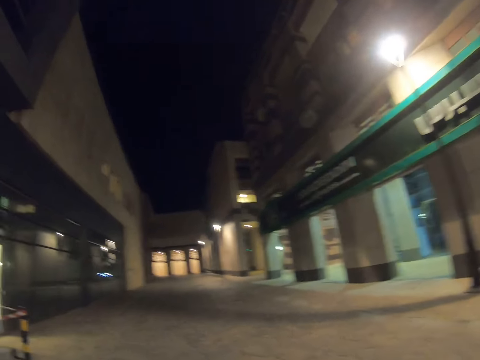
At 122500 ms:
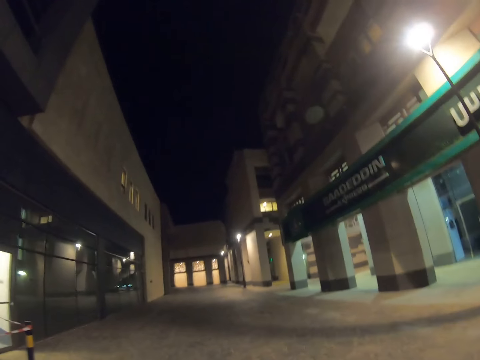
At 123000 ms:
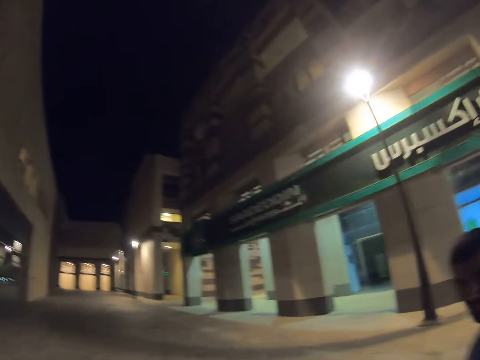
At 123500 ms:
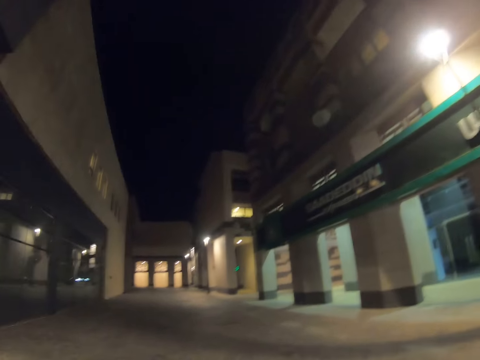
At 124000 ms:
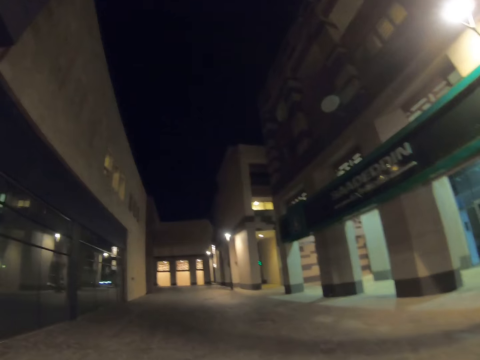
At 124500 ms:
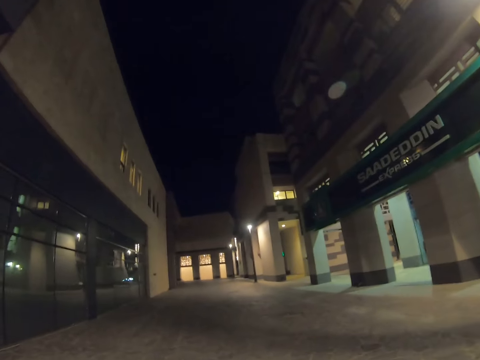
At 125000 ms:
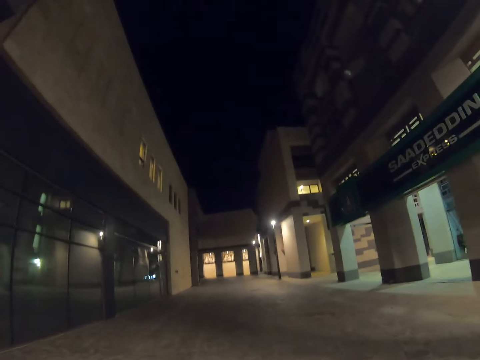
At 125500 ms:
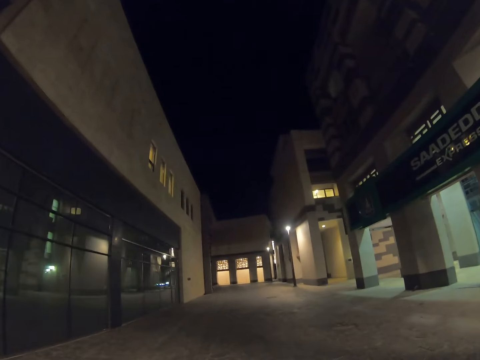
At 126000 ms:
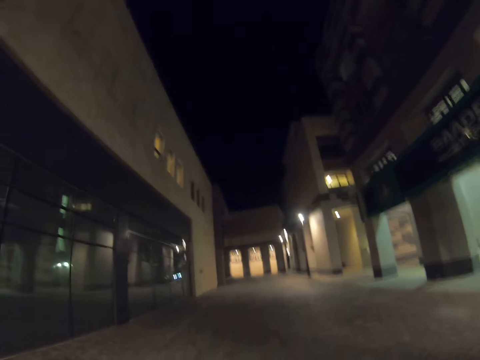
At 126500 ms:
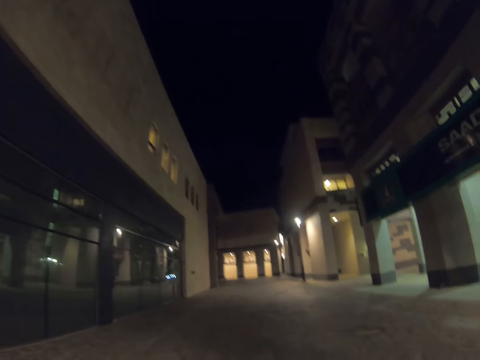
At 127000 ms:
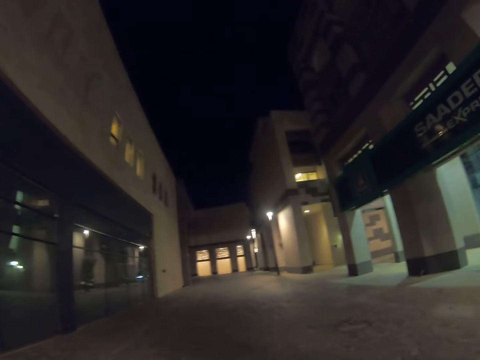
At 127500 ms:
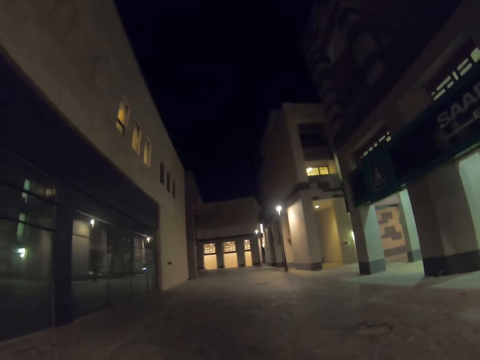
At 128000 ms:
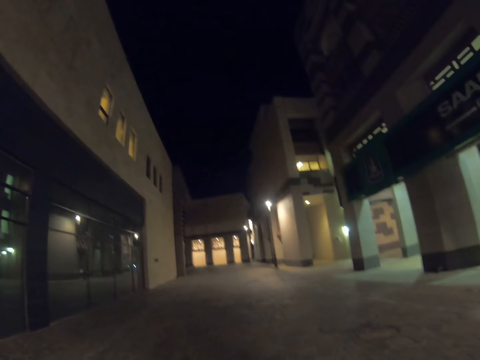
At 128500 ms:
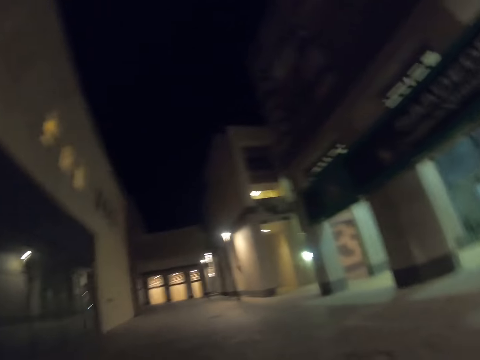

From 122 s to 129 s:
The camera wearer walks between the buildings.

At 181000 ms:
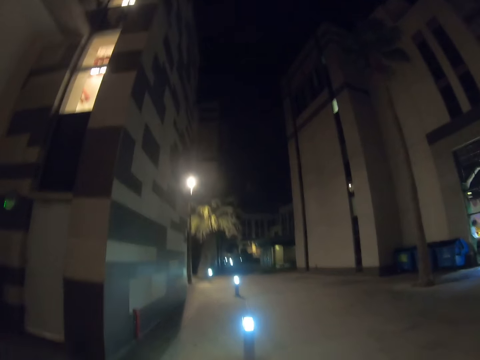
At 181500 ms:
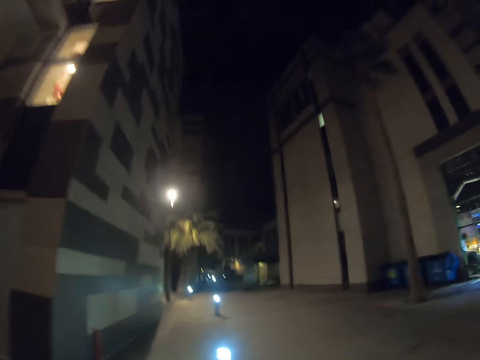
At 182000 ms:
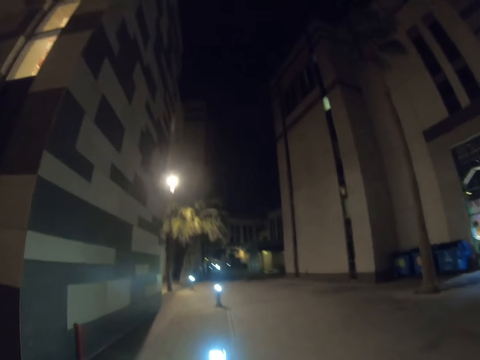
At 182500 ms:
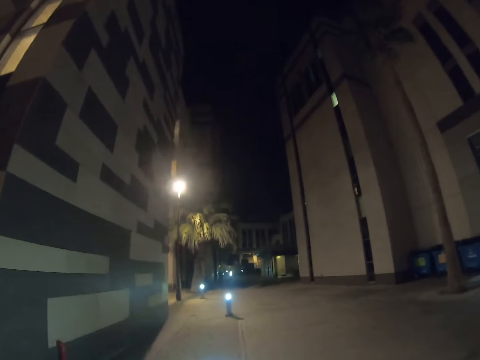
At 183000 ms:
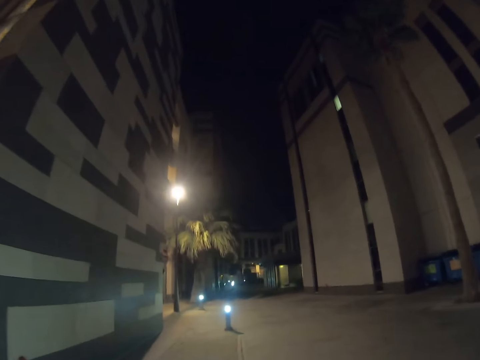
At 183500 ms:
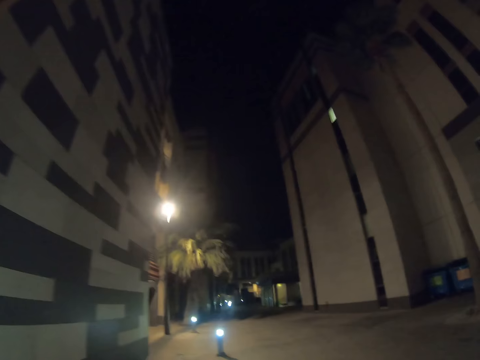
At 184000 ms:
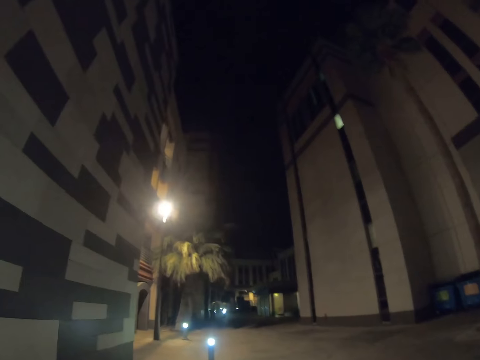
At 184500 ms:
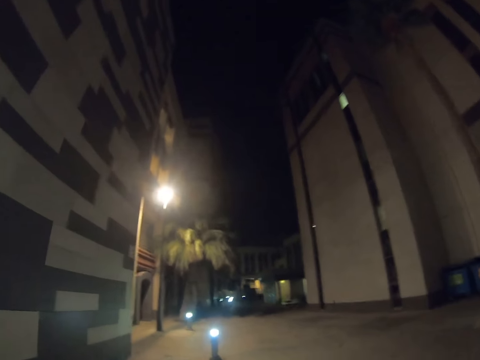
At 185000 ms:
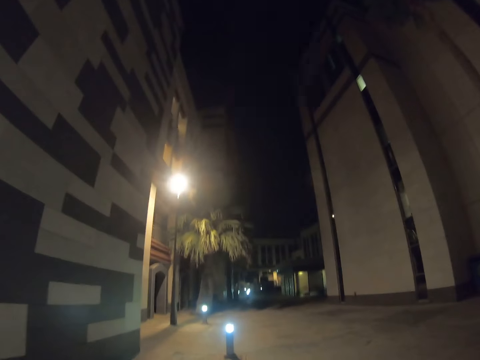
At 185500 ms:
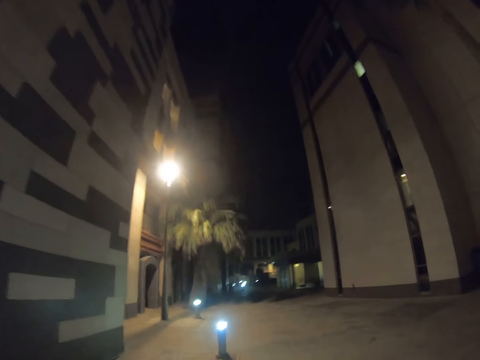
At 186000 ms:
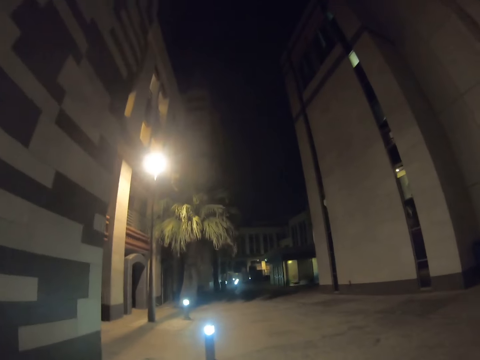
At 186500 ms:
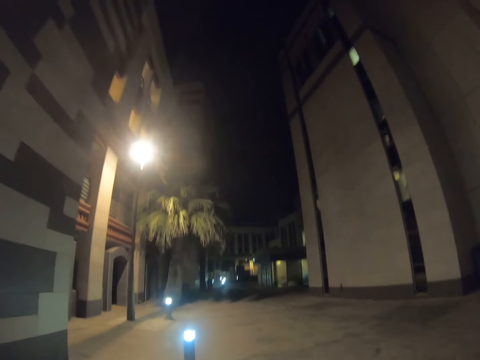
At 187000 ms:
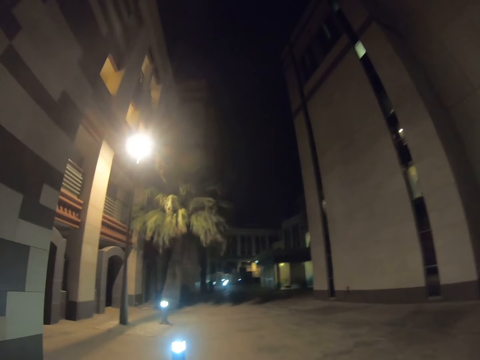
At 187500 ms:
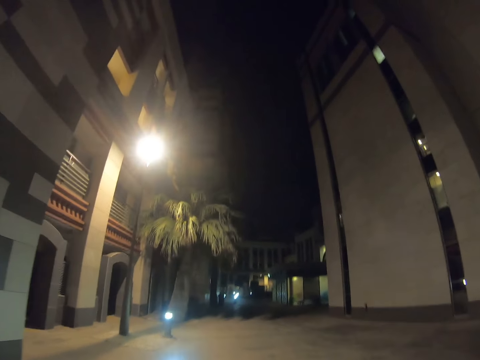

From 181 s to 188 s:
The camera wearer walks along the road.

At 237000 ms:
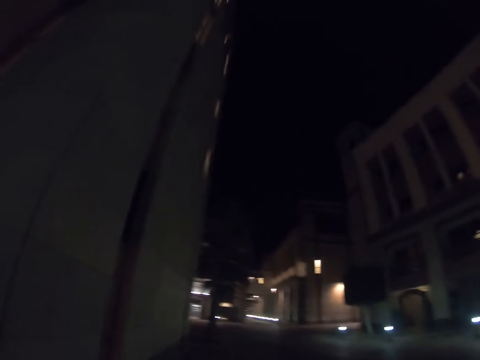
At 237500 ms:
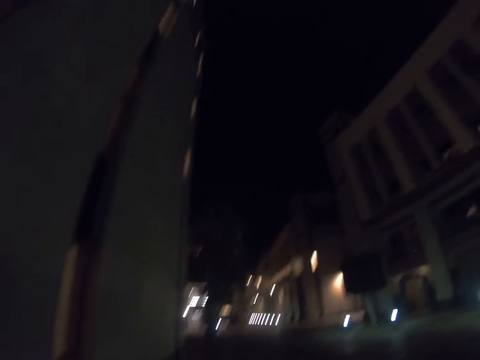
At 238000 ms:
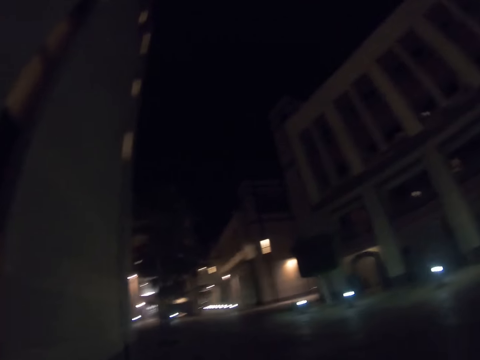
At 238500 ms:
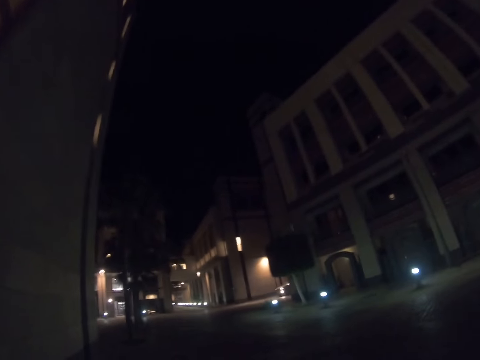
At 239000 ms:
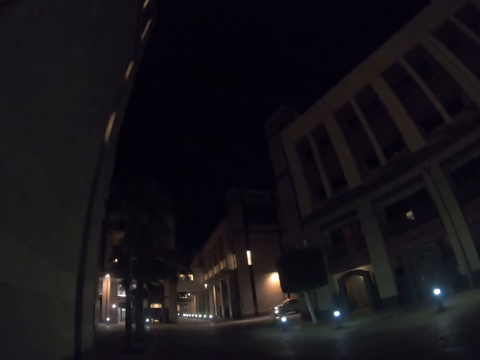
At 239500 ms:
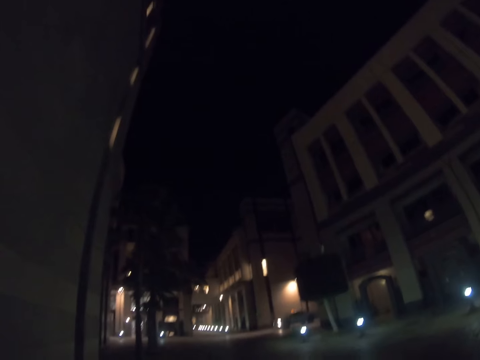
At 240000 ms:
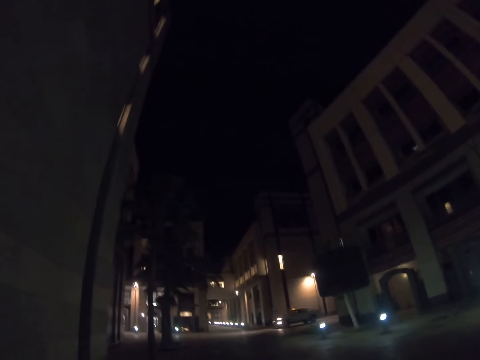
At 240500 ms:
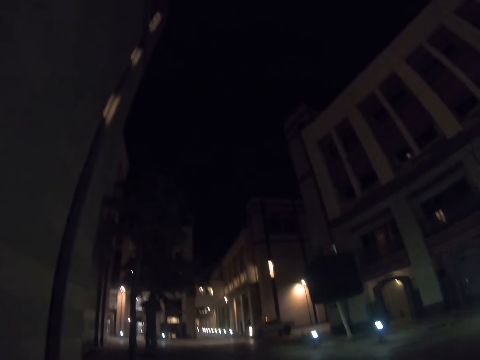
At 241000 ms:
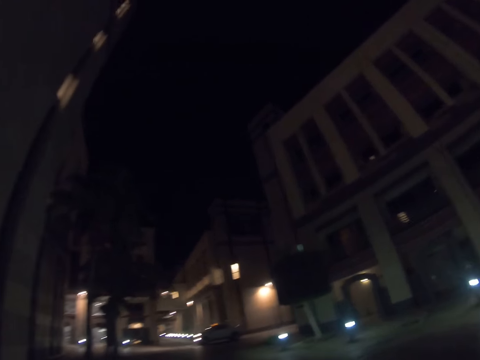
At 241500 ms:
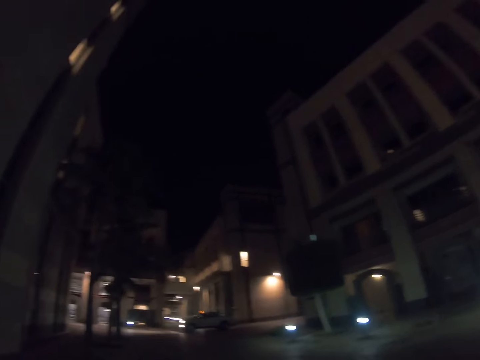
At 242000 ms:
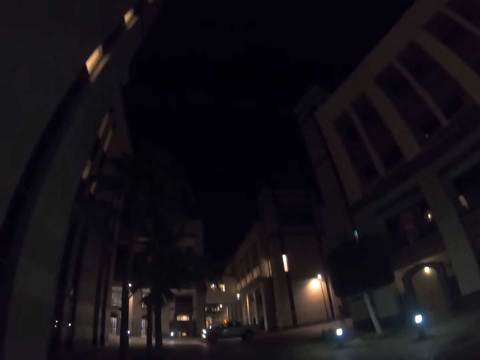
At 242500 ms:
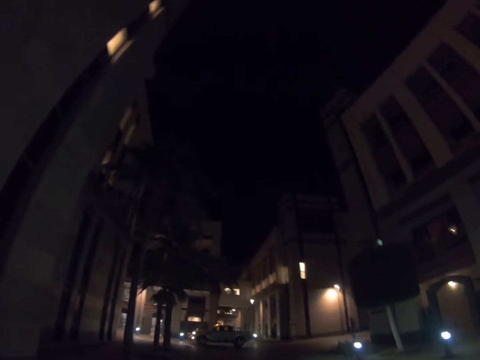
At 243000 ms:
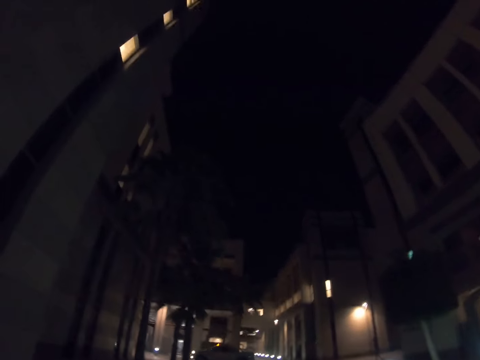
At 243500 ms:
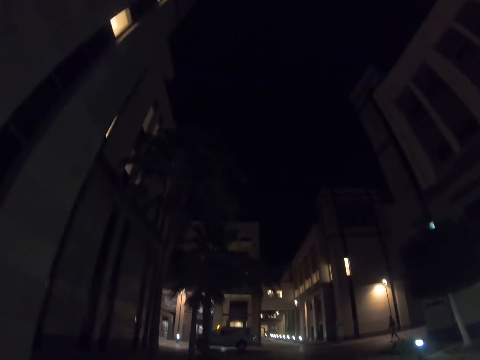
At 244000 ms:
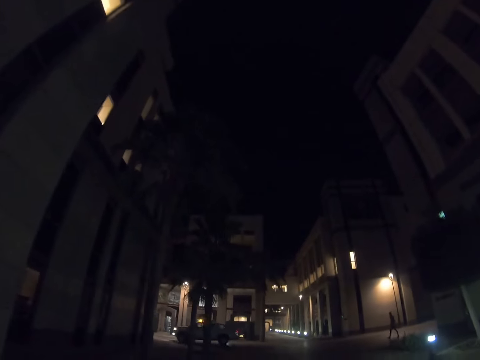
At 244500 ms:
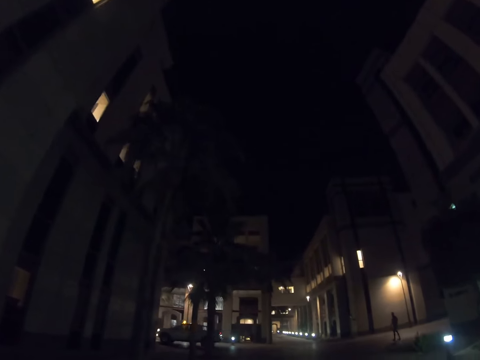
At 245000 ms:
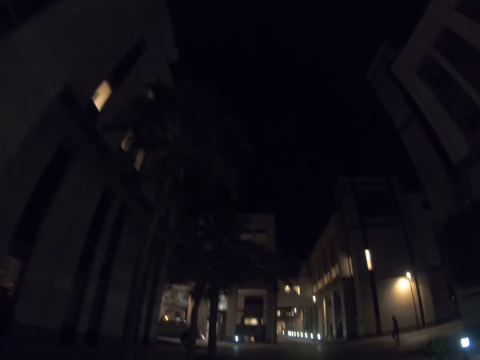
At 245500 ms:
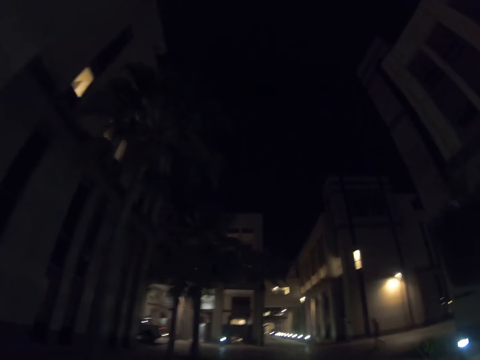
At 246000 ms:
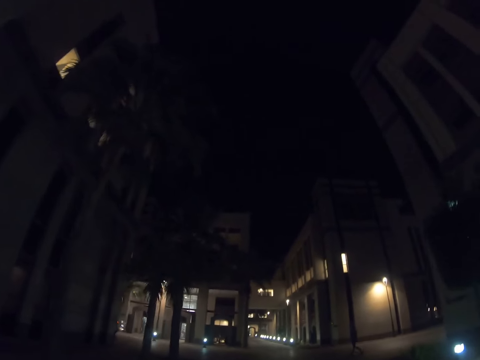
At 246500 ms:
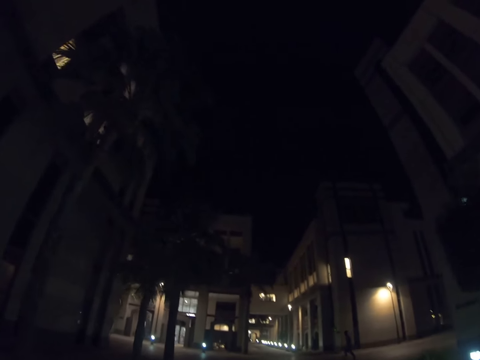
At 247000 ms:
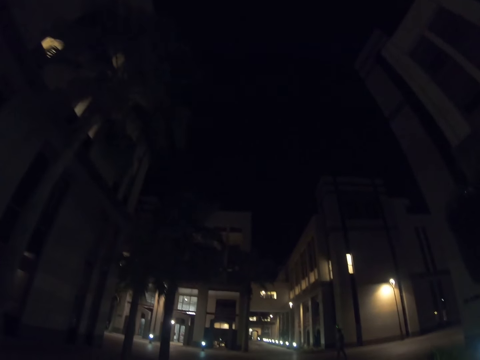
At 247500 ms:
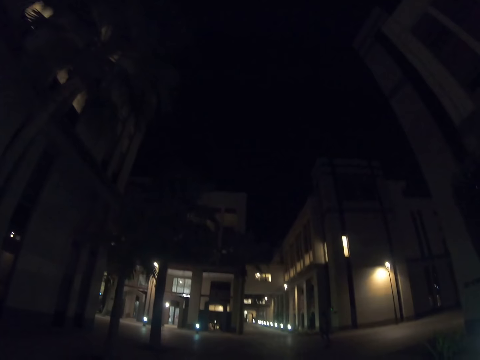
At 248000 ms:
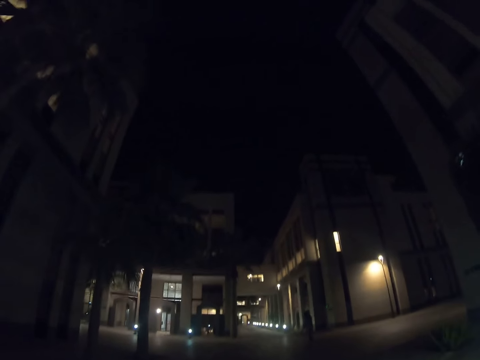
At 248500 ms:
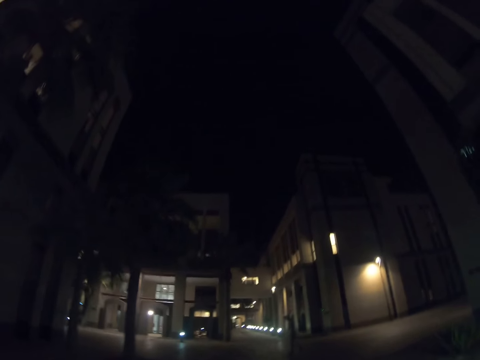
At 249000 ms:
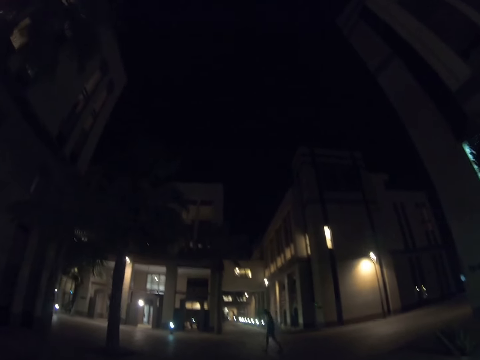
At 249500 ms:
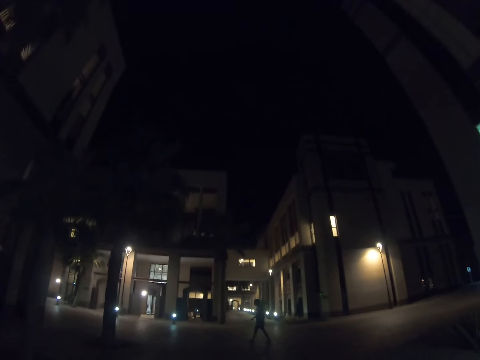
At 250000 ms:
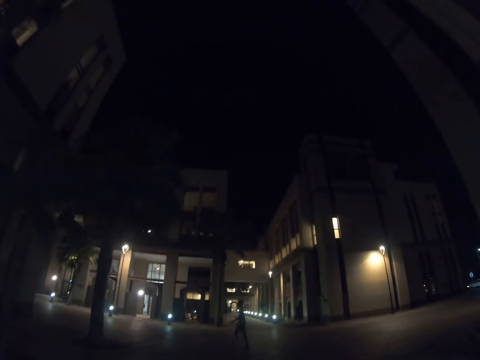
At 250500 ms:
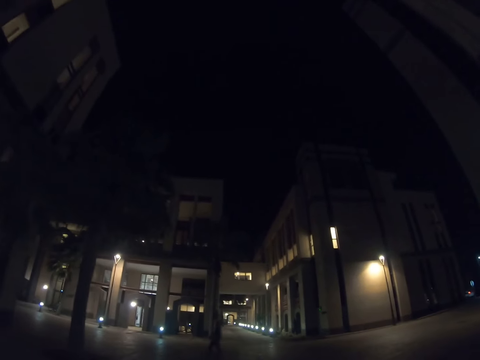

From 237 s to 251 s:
The camera wearer passes the building. They walk along the road.
